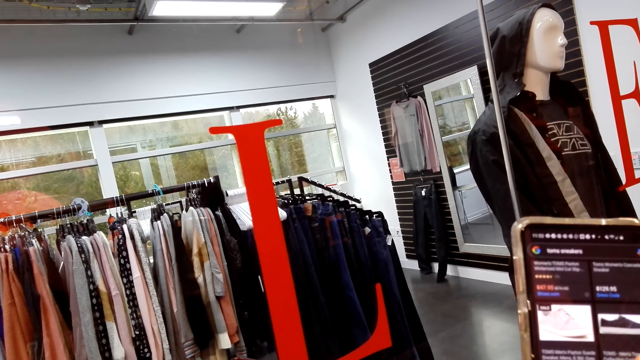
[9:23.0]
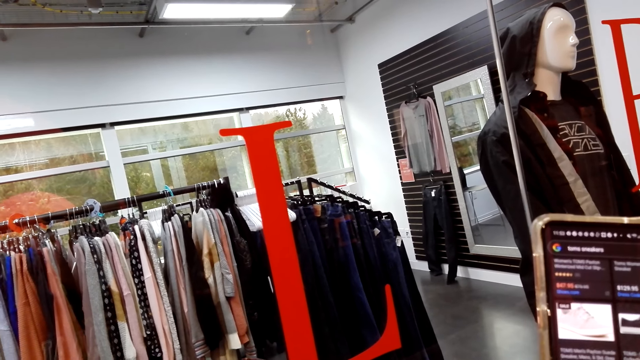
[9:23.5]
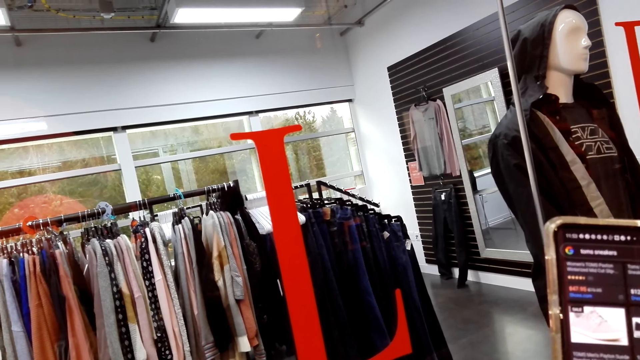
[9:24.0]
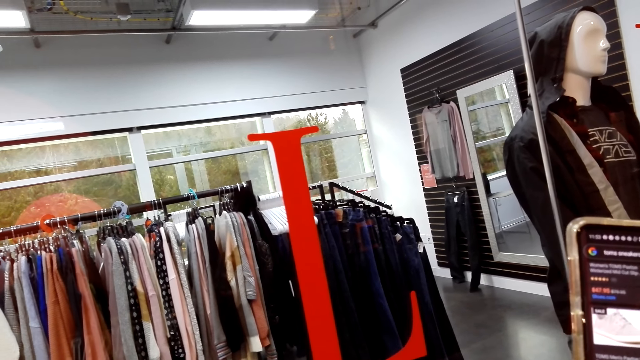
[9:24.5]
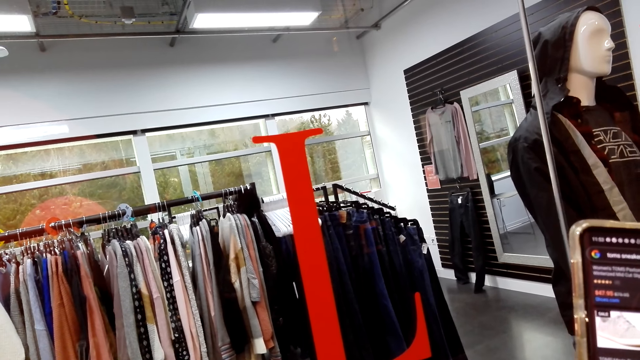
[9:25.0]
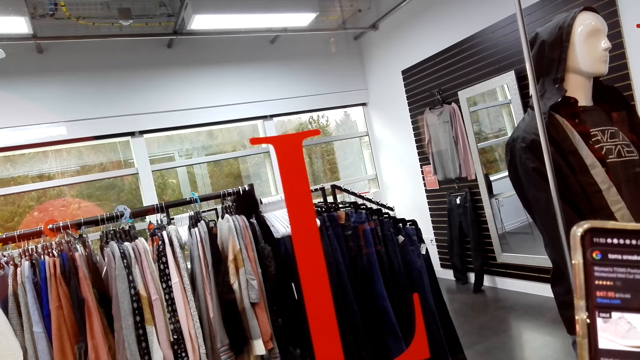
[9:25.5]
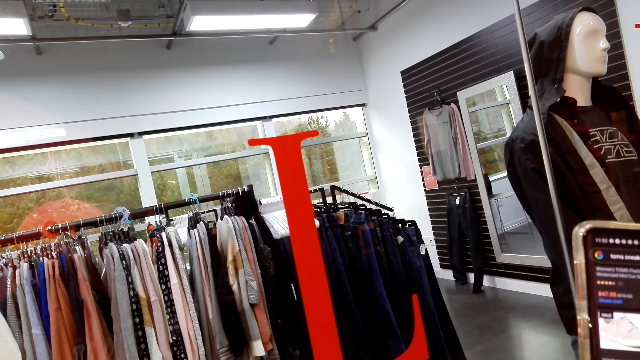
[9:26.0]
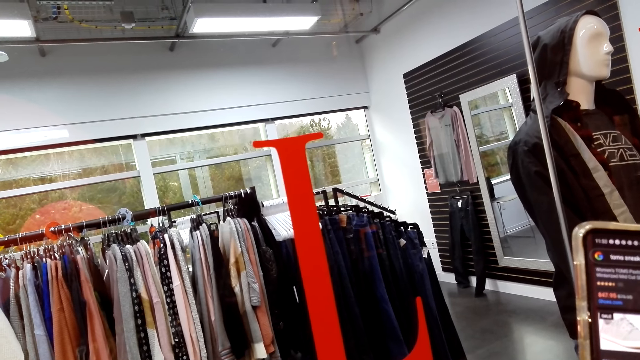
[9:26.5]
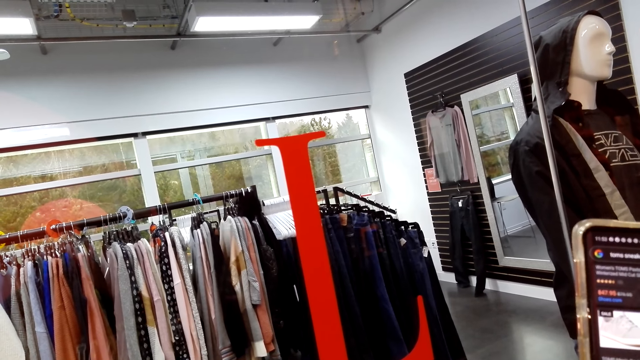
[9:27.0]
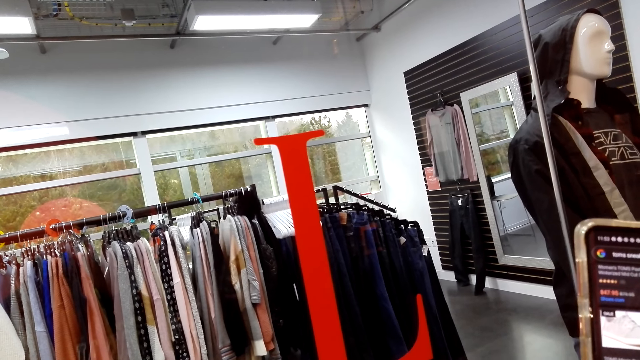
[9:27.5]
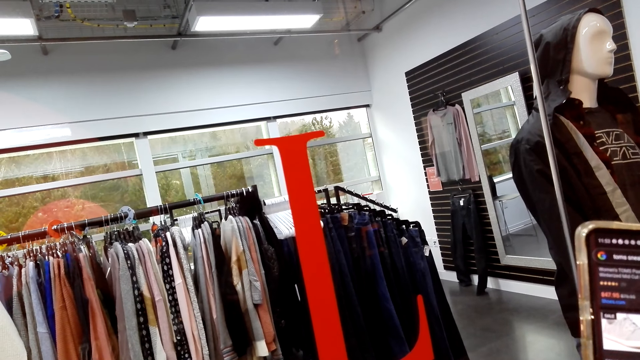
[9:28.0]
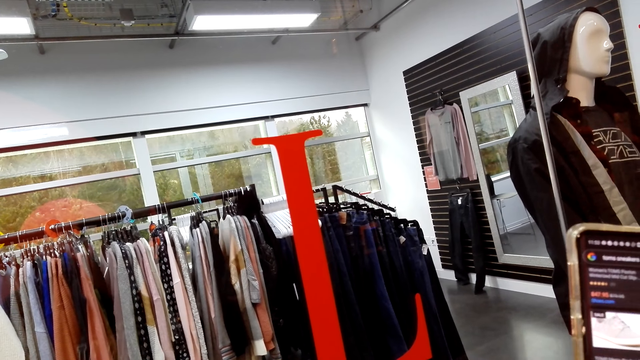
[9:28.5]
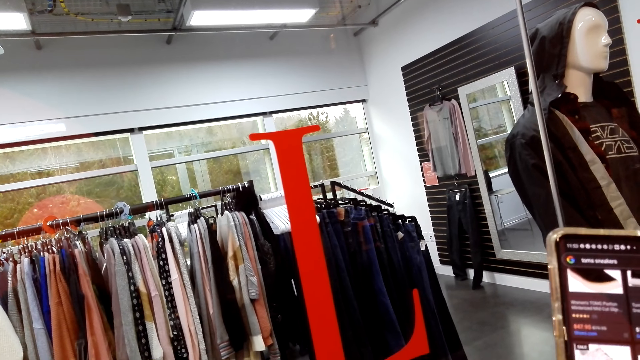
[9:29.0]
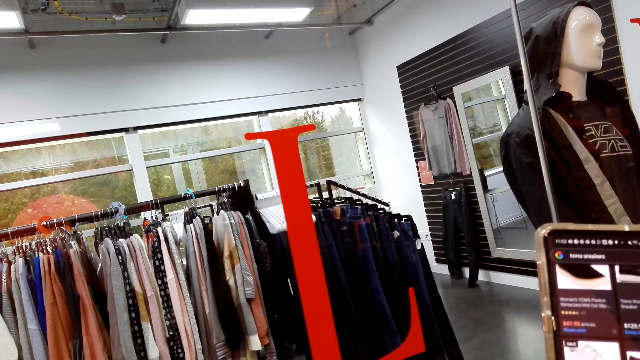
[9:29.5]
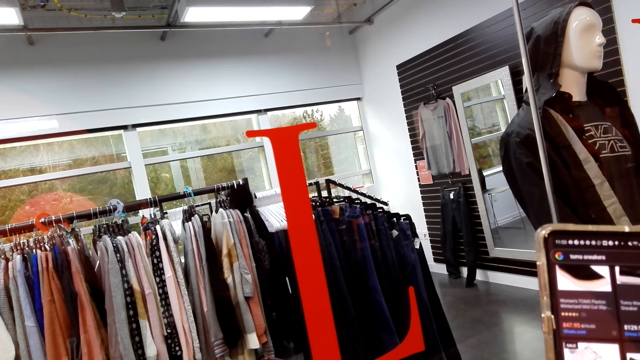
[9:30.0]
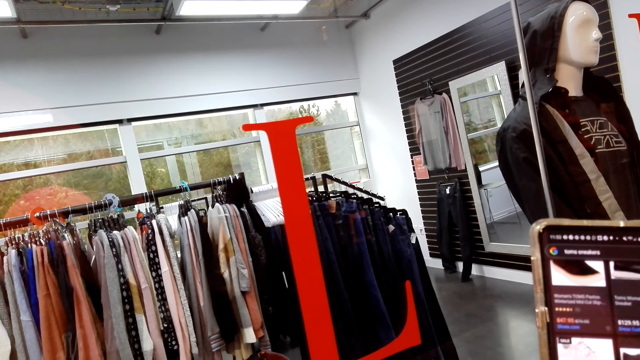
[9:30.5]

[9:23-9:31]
The camera wearer looks at the phone.

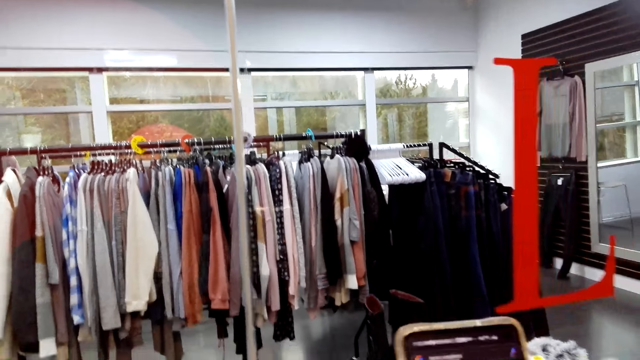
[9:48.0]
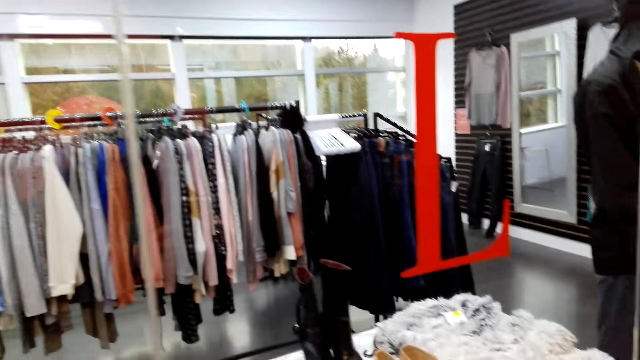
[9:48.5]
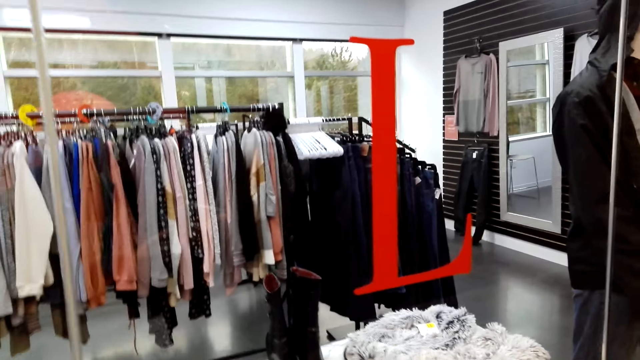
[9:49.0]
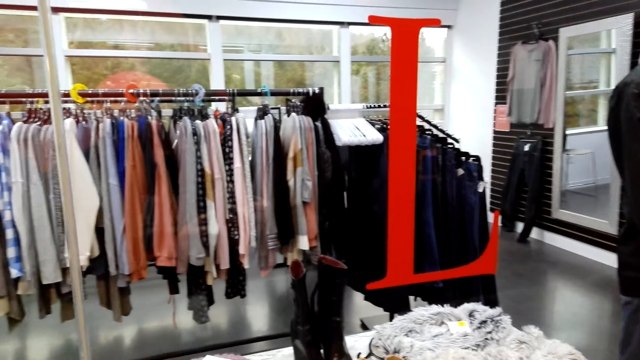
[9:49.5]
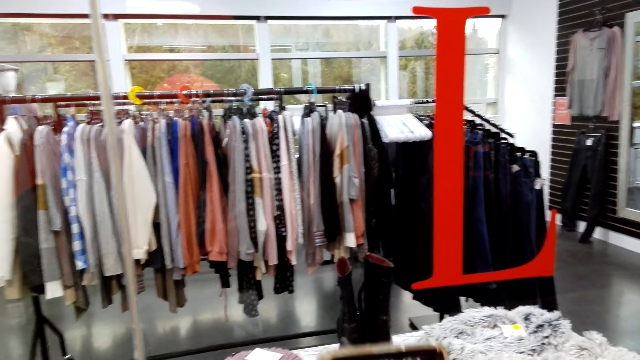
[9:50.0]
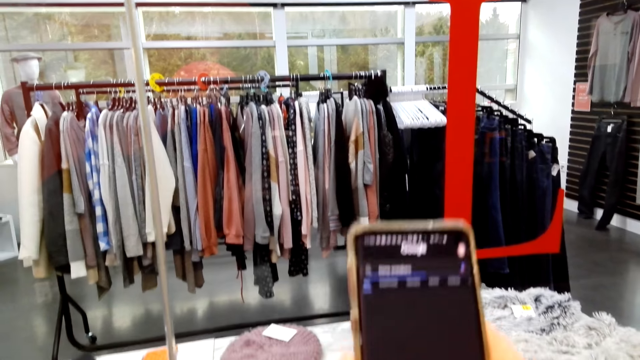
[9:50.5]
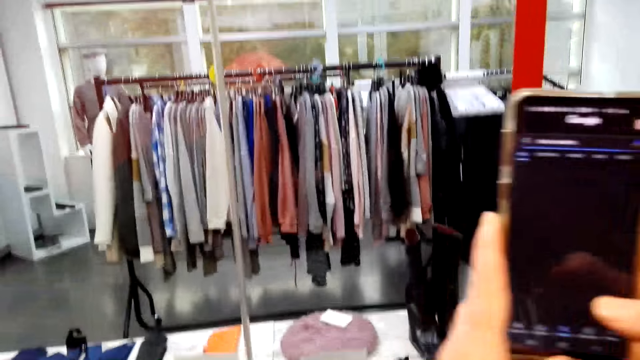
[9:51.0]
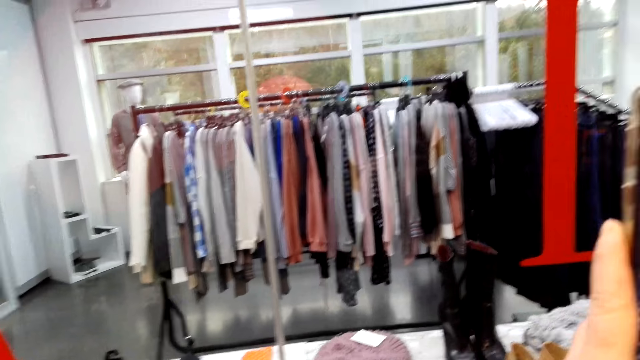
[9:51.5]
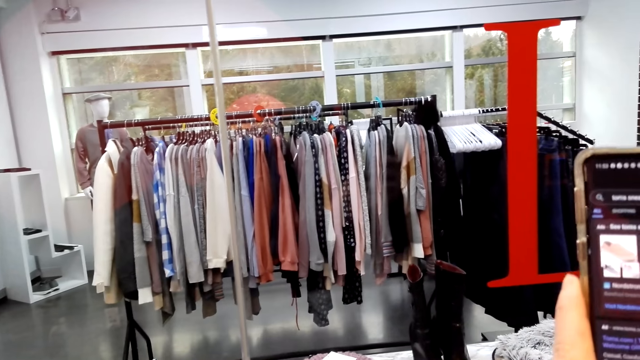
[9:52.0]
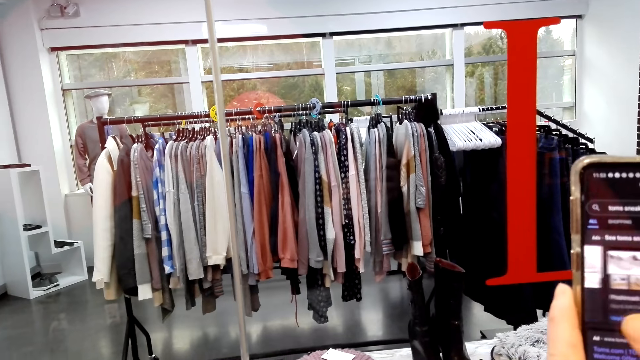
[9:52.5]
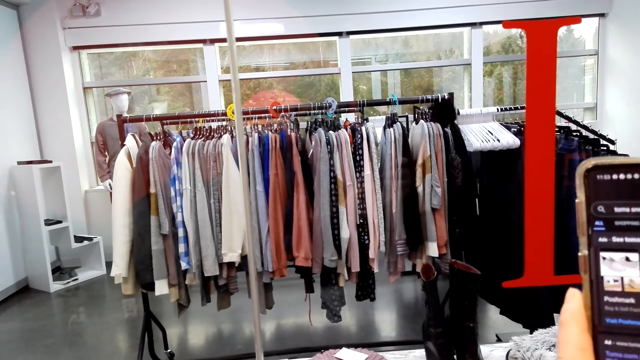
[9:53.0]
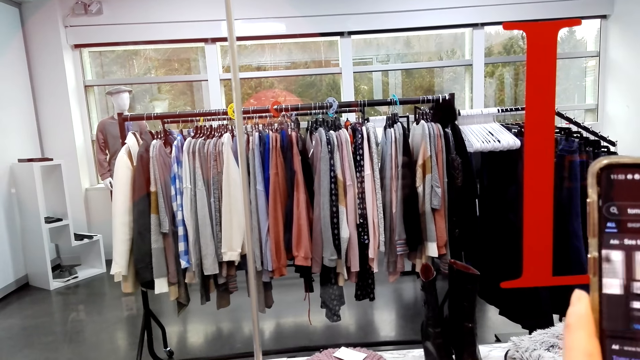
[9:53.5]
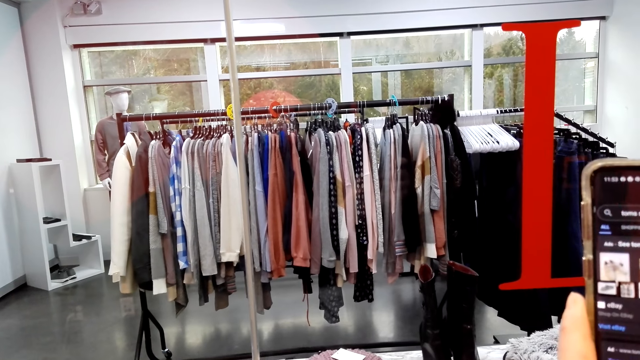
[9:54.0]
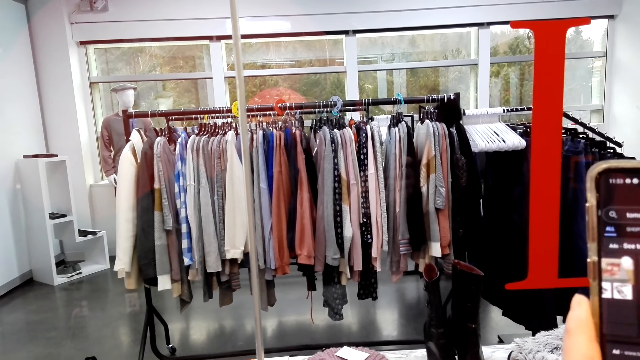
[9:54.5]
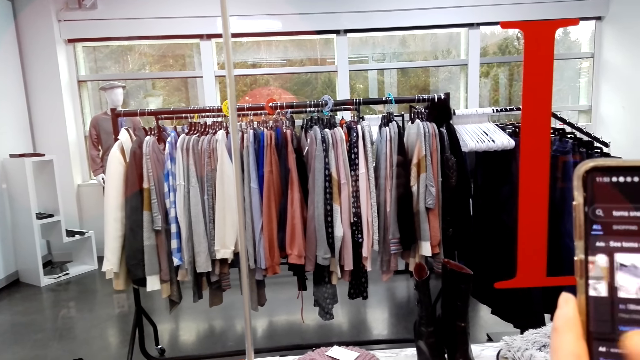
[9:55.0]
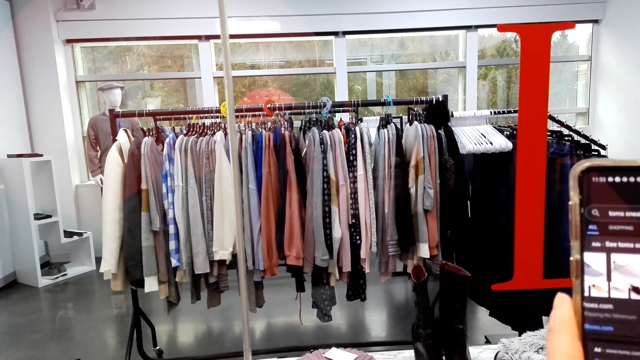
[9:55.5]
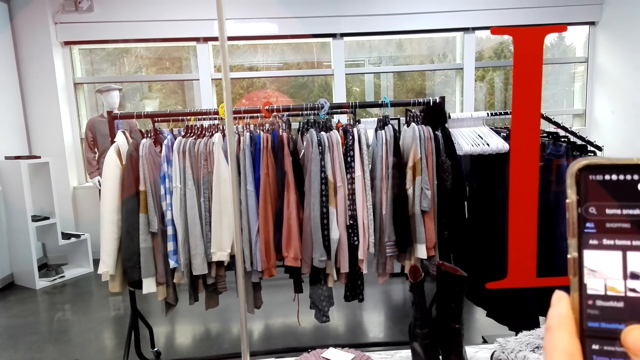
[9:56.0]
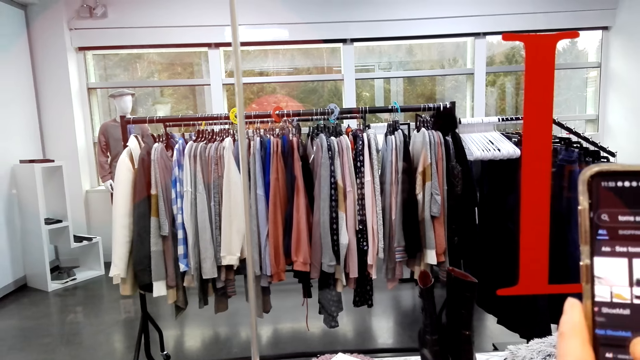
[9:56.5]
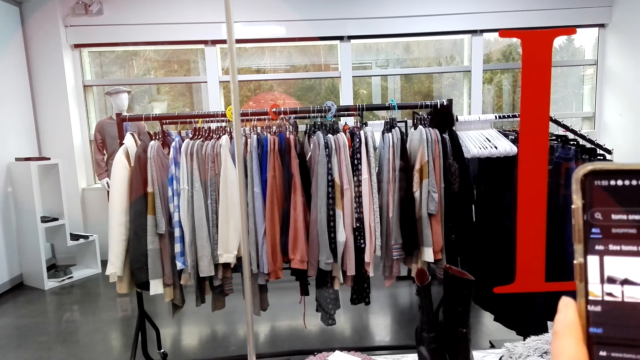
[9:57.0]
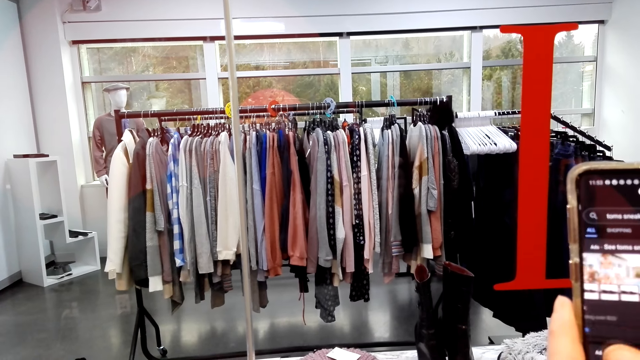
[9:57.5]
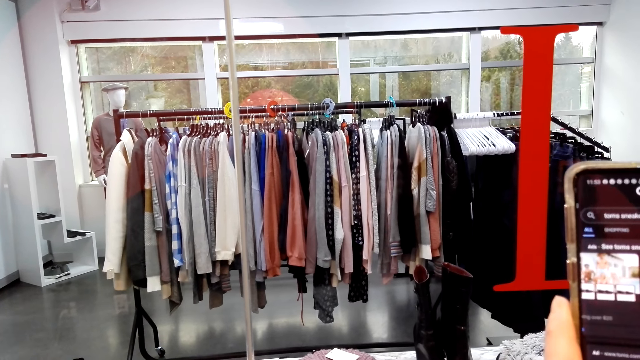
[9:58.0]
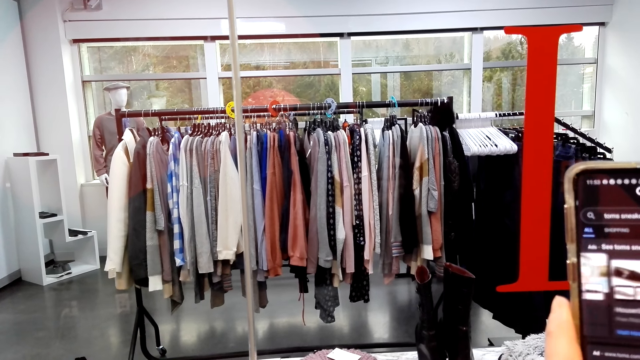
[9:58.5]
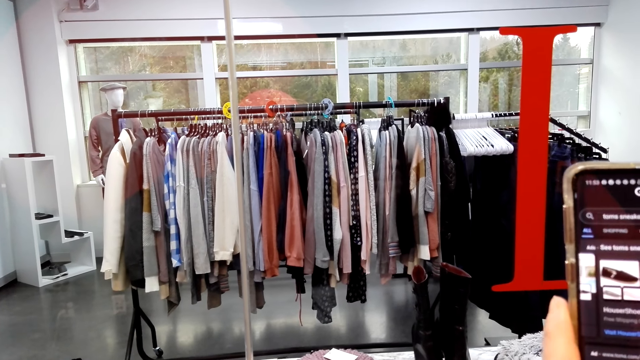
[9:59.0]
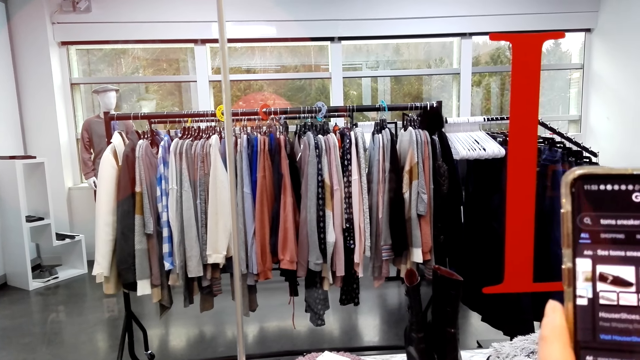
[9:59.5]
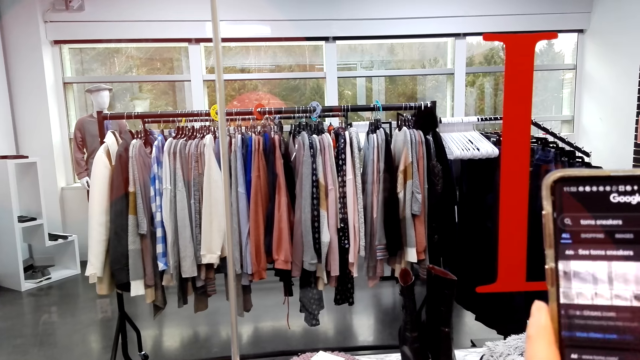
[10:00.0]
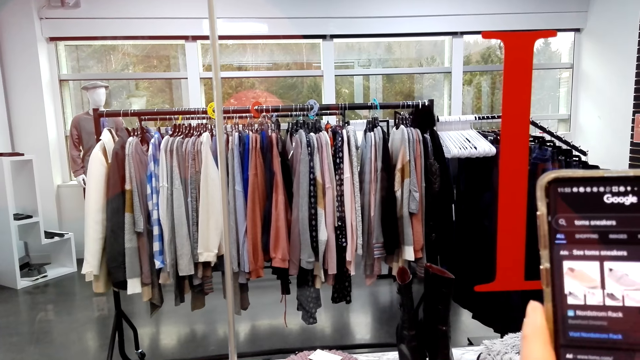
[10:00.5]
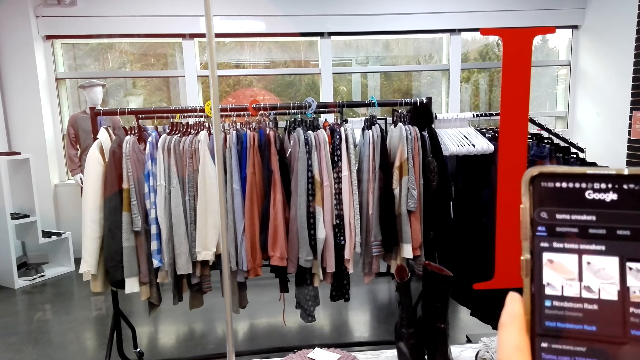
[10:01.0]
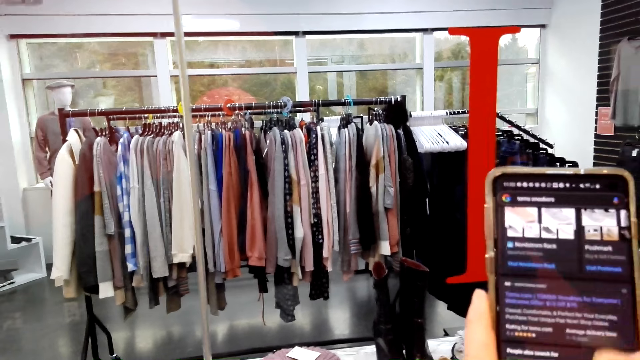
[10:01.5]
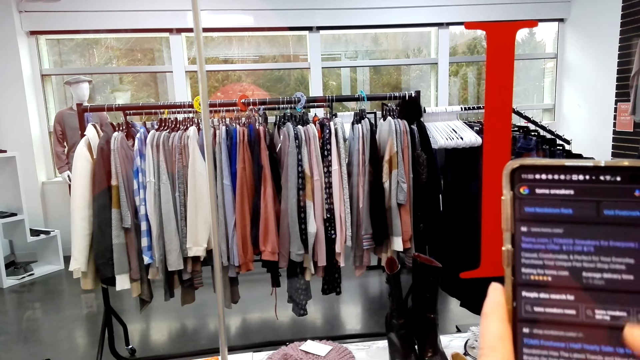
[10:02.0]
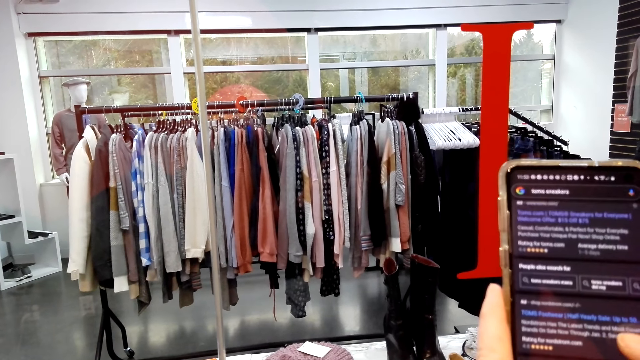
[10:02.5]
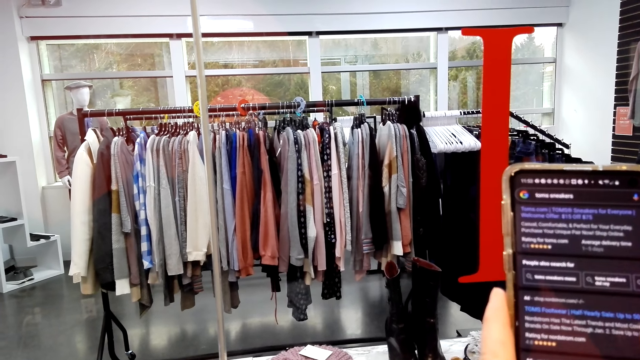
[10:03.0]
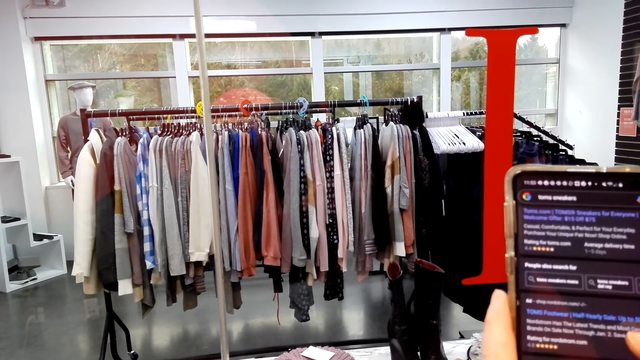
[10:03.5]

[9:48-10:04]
The camera wearer swipes the phone. She raises her hand. She uses her phone. She scrolls the phone.
